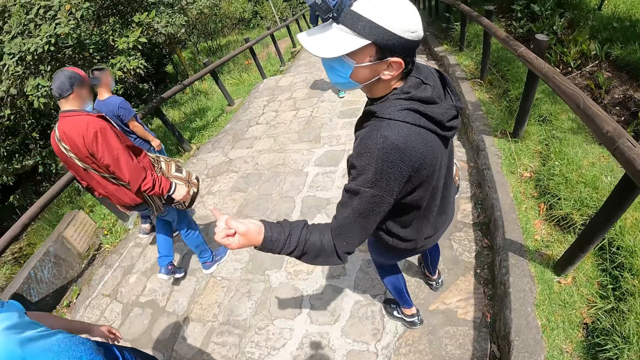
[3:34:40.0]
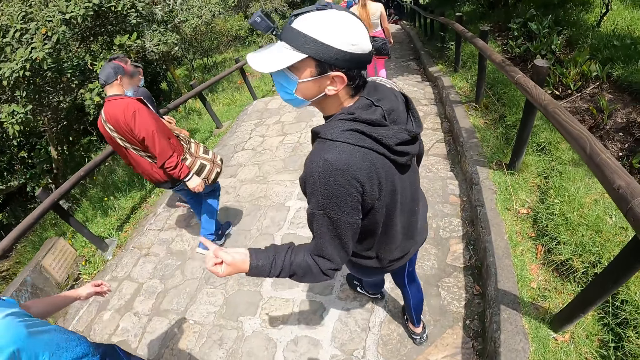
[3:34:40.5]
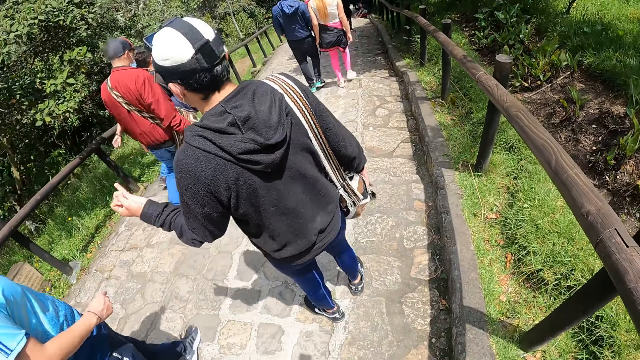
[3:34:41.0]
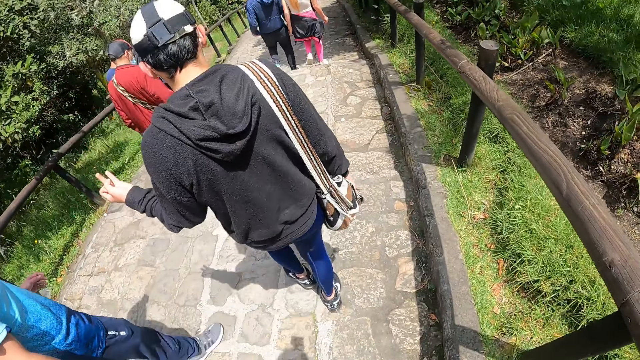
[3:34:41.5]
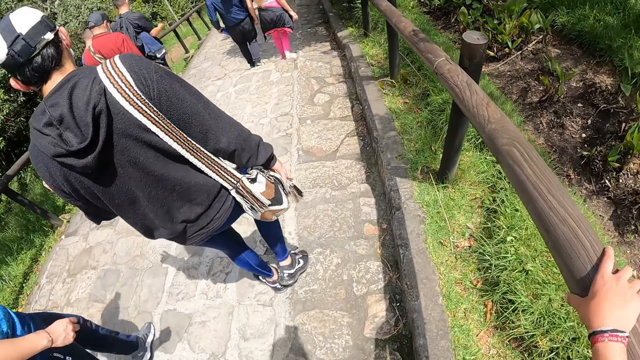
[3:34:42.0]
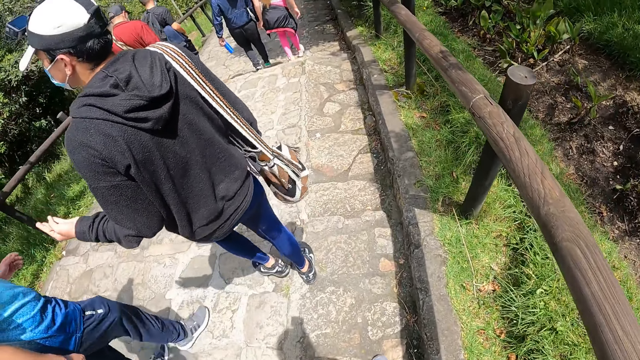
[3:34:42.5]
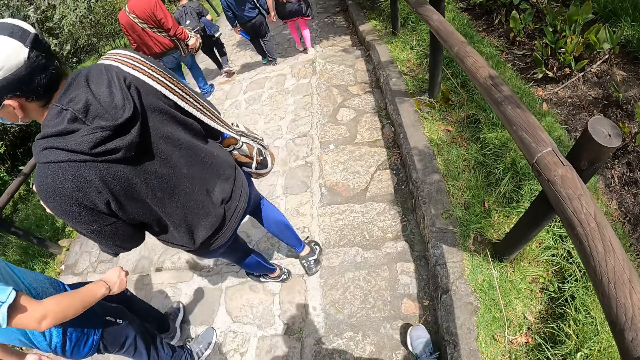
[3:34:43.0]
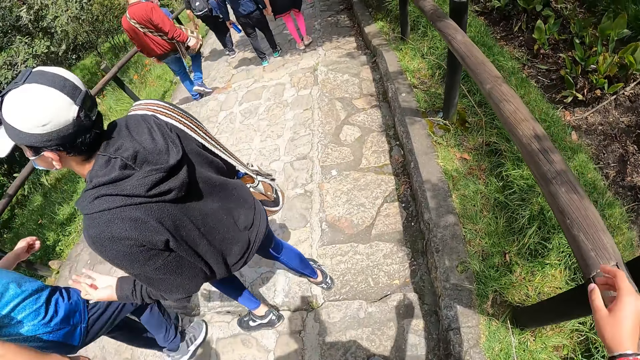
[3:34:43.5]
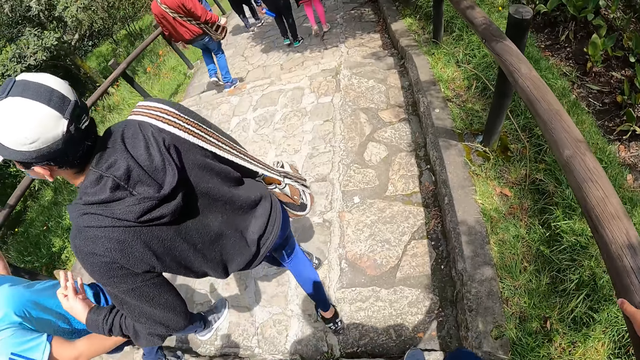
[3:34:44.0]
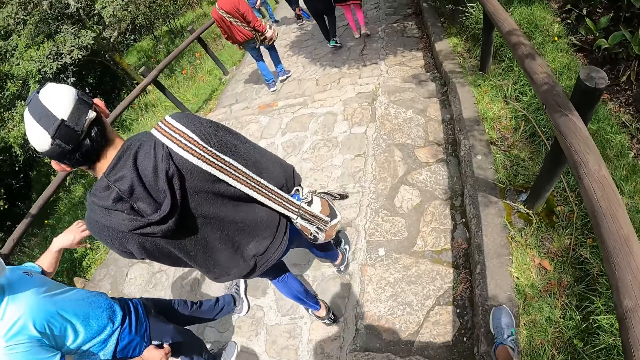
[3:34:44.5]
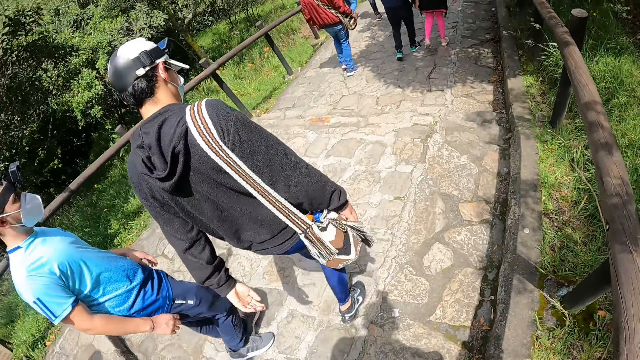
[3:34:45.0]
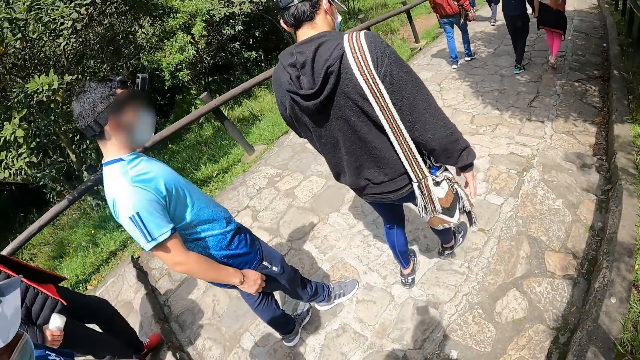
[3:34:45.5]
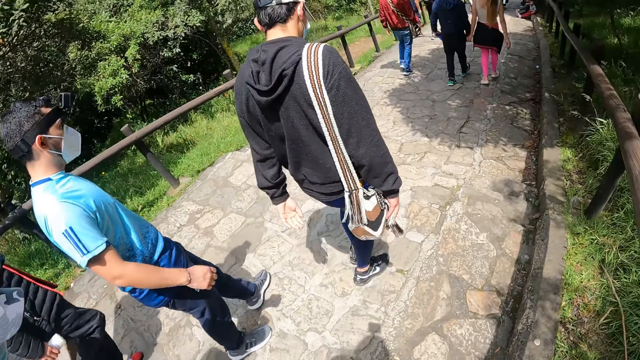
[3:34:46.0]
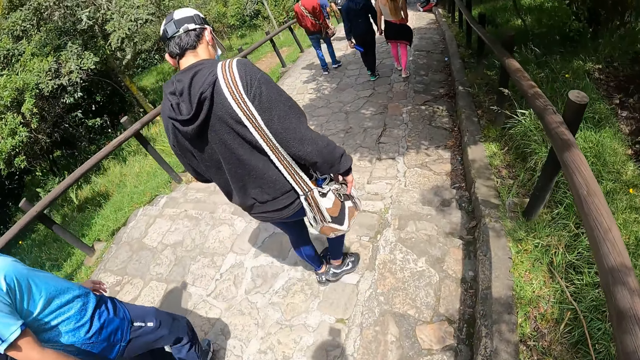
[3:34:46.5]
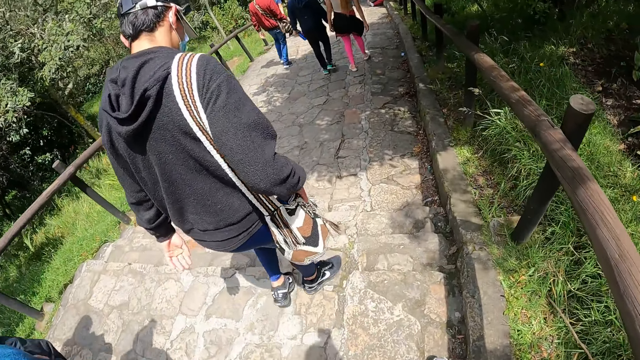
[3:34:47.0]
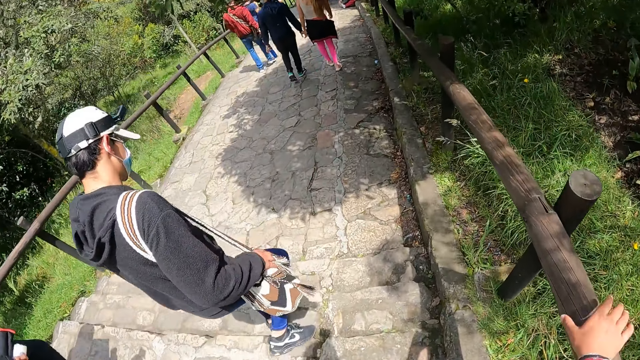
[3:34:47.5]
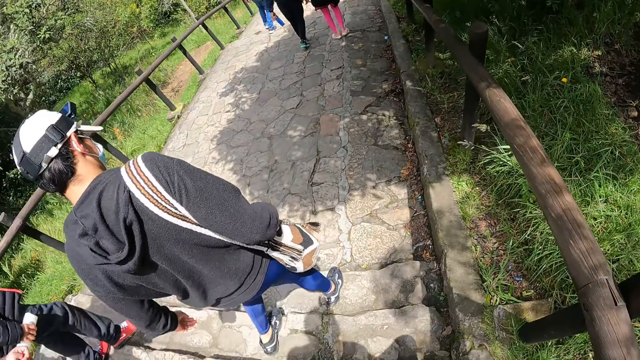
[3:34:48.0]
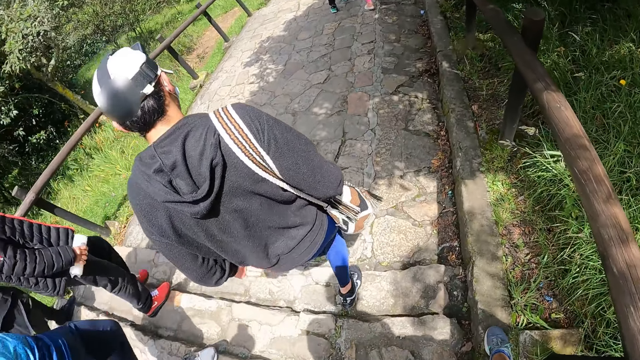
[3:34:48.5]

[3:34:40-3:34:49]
The camera wearer touches the wooden rail. They look at the colleagues.

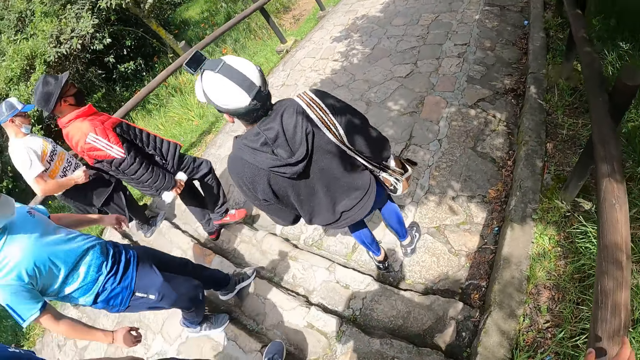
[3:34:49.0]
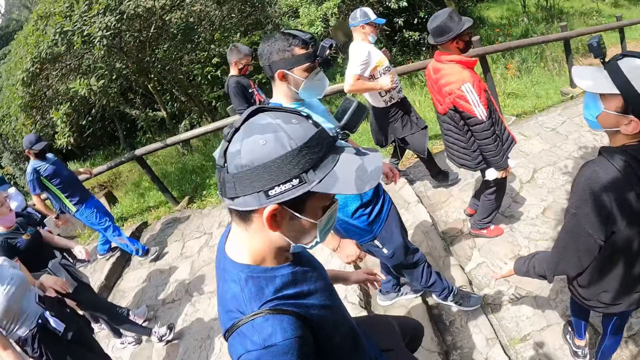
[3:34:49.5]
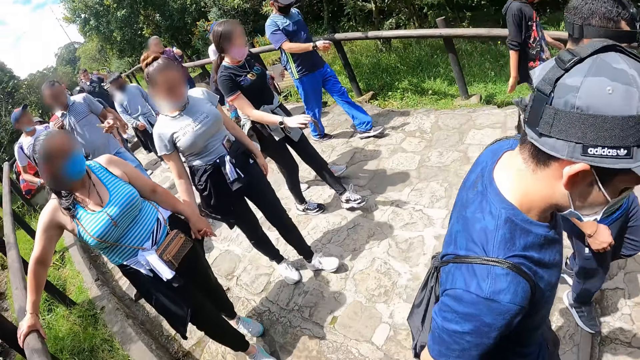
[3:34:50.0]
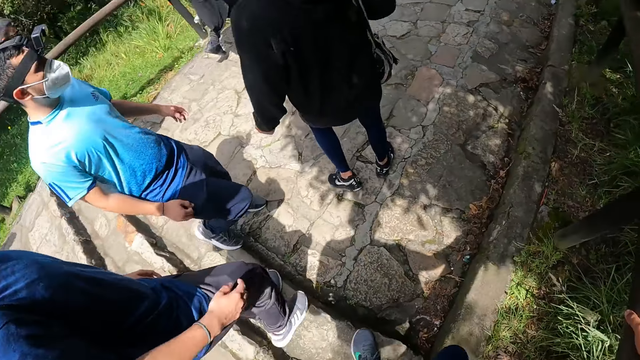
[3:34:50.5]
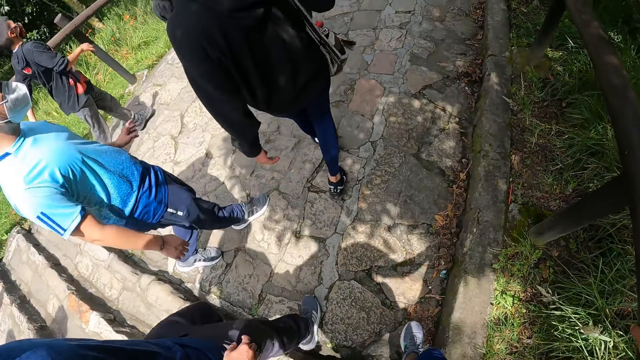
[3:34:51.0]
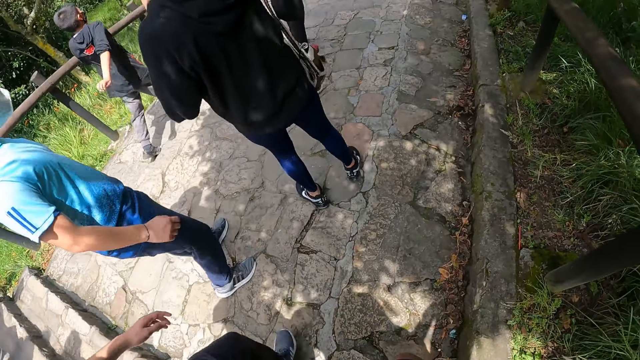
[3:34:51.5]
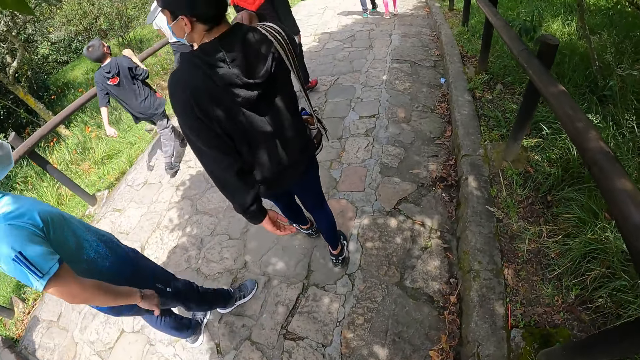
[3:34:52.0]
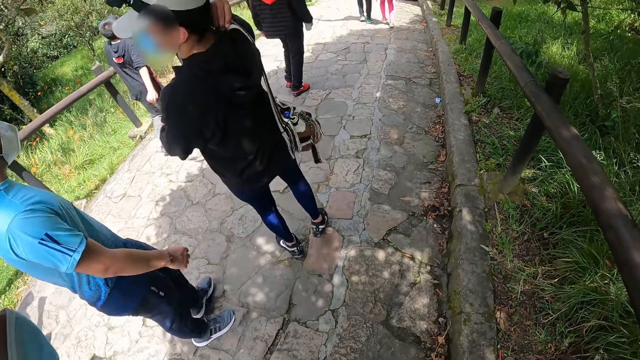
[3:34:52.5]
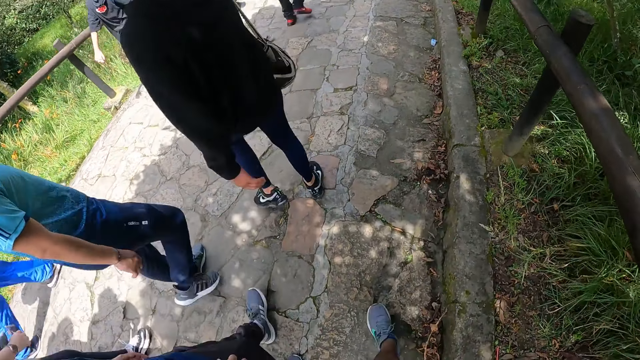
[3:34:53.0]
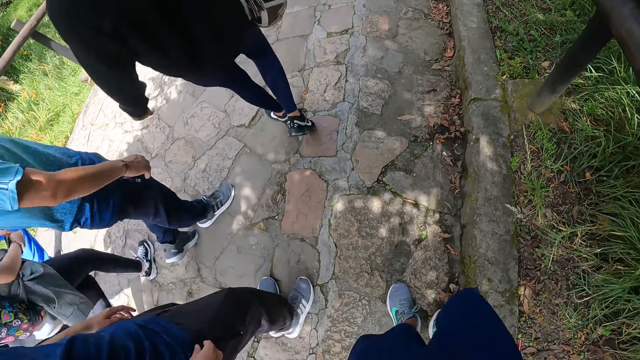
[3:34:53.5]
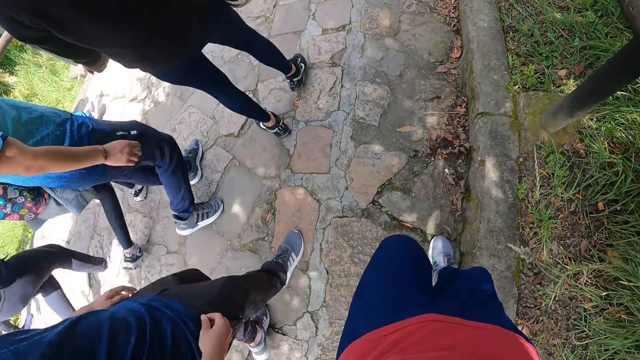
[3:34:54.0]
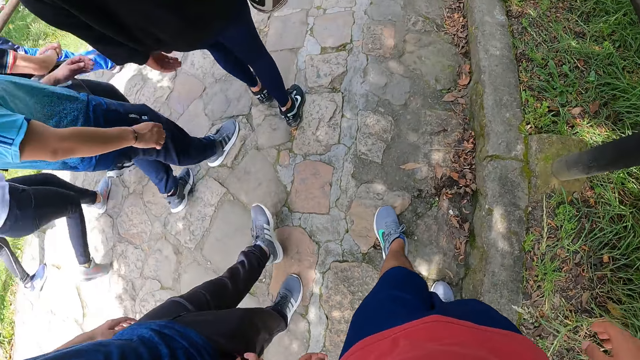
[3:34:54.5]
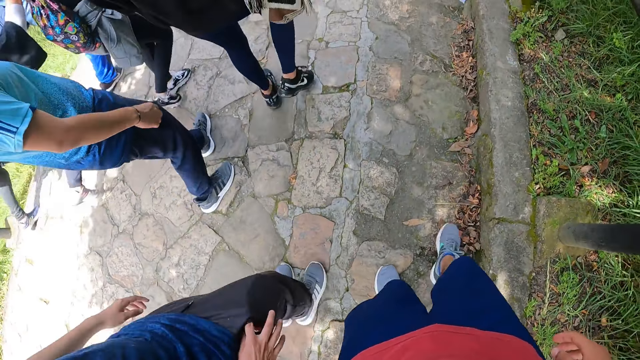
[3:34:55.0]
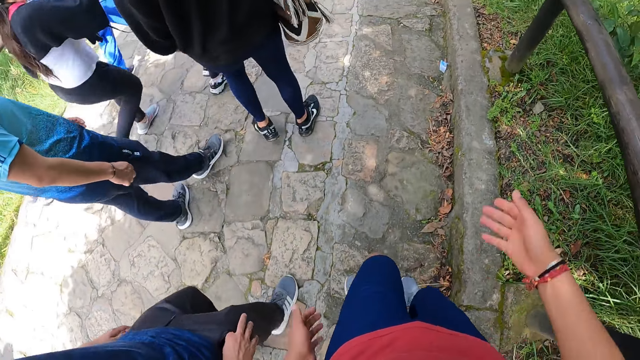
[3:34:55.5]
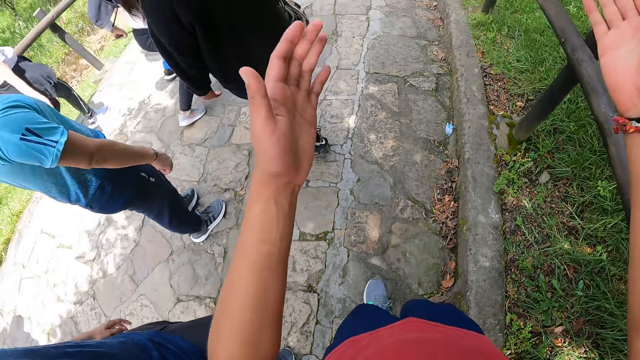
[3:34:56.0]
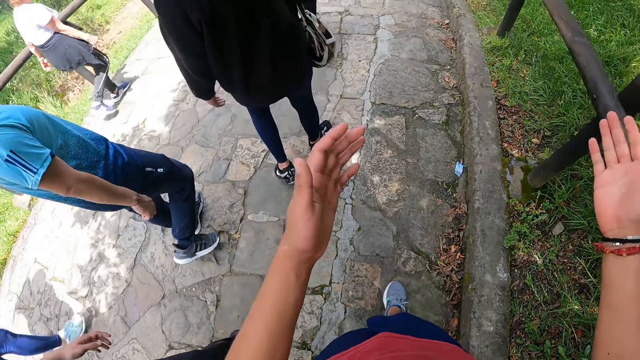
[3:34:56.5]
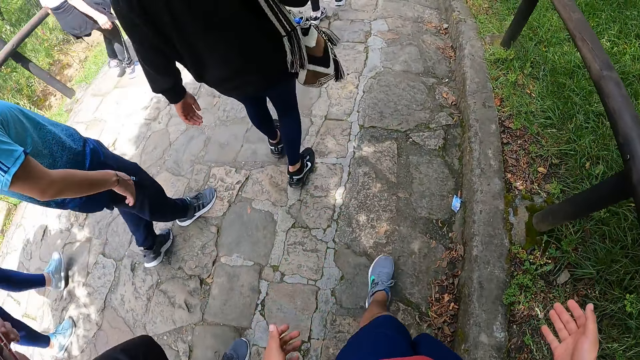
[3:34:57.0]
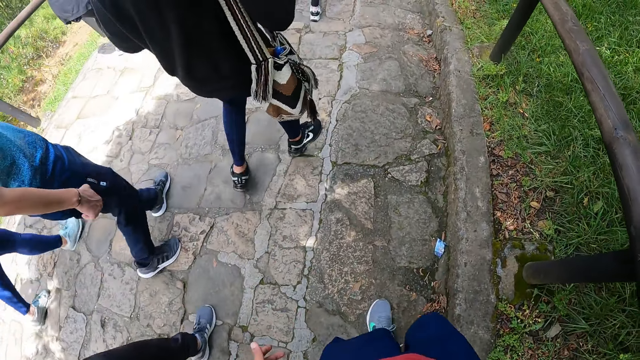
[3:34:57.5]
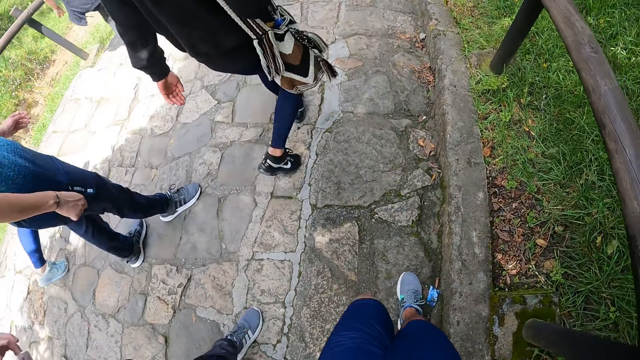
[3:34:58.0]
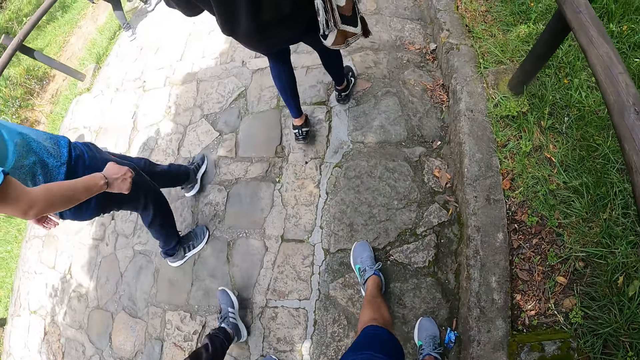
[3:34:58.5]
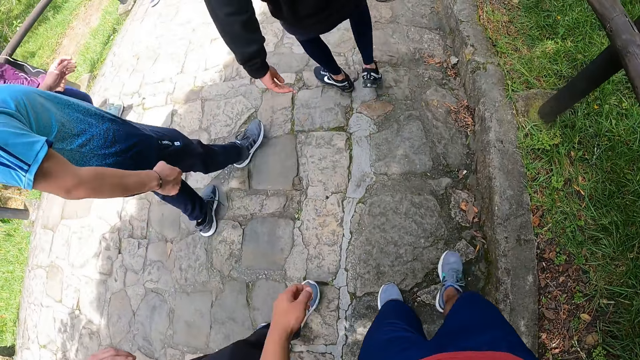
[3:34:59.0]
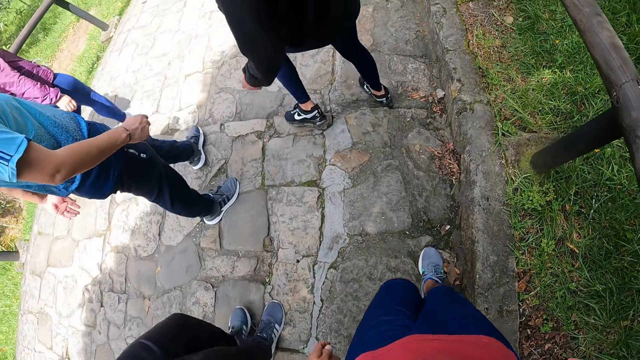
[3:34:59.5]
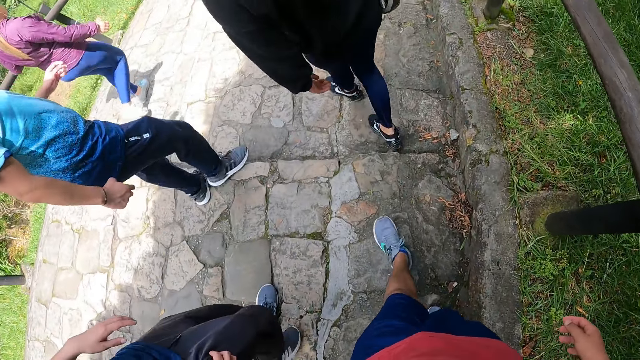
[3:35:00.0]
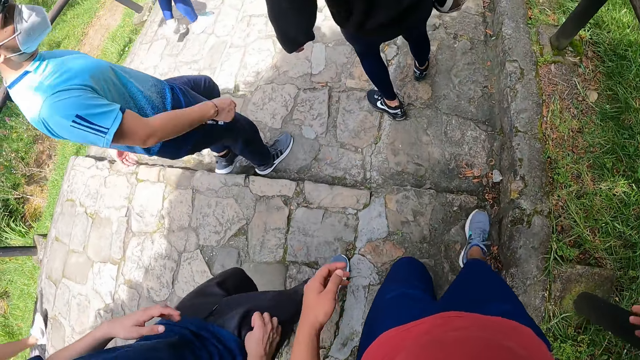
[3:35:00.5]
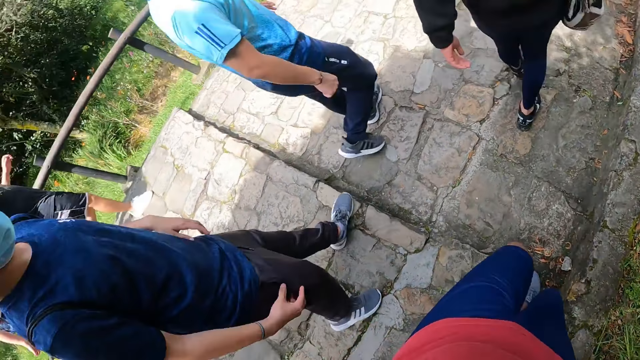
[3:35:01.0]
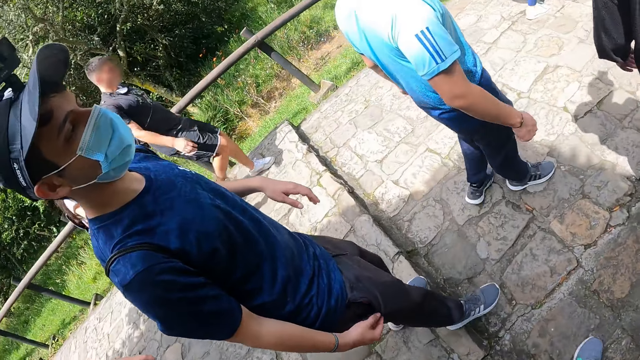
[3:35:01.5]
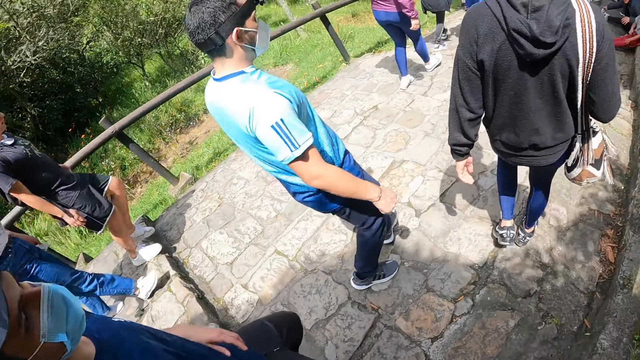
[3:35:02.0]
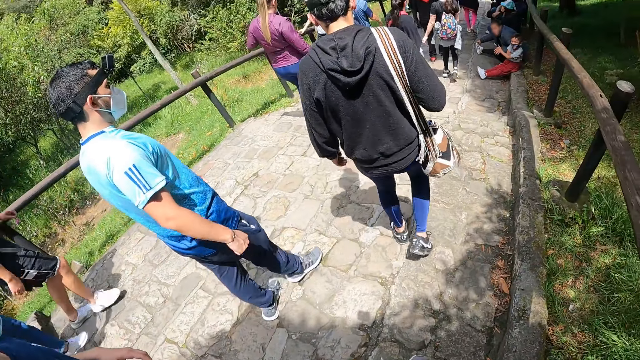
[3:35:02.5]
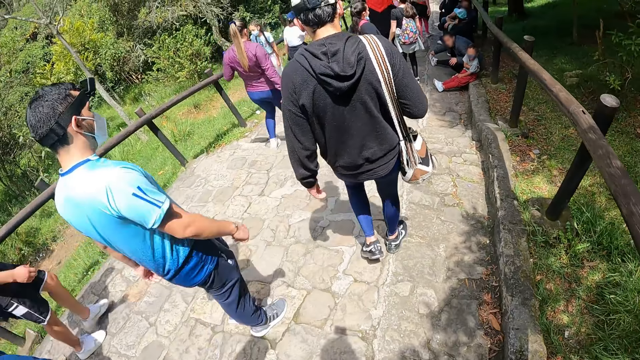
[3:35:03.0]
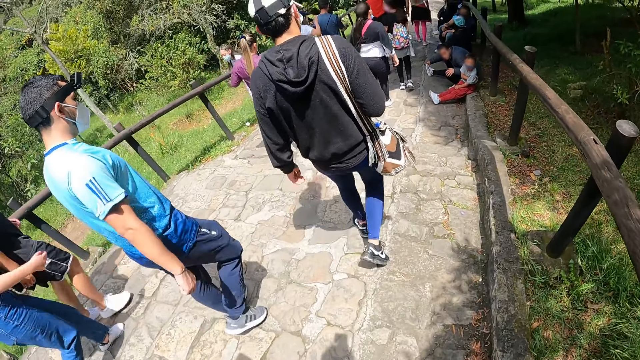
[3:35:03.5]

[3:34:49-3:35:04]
The camera wearer turns to the colleagues. They look at the ground. The man adjusts the bag on his right shoulder with his right hand. The camera wearer gesticulates with both hands. They look at the colleagues.
